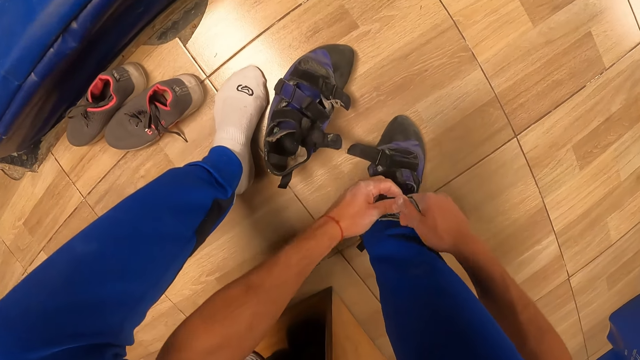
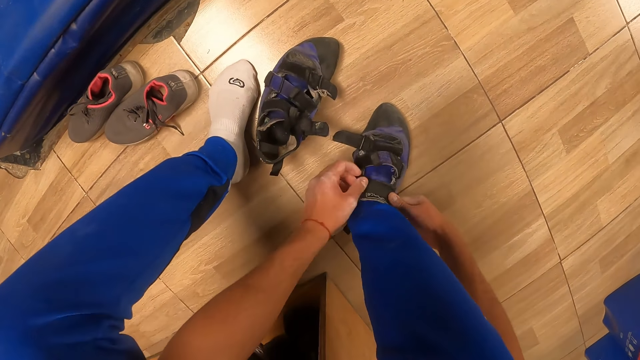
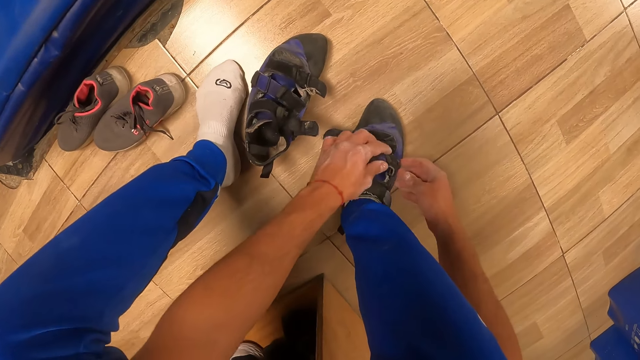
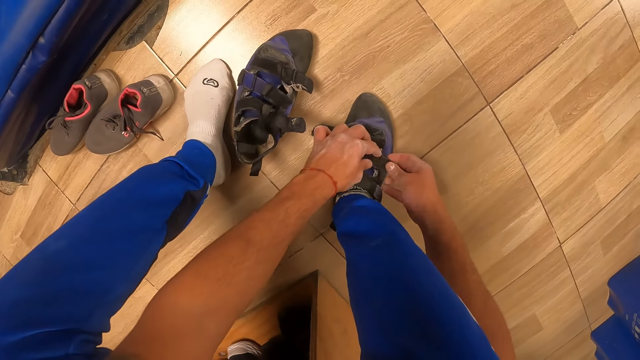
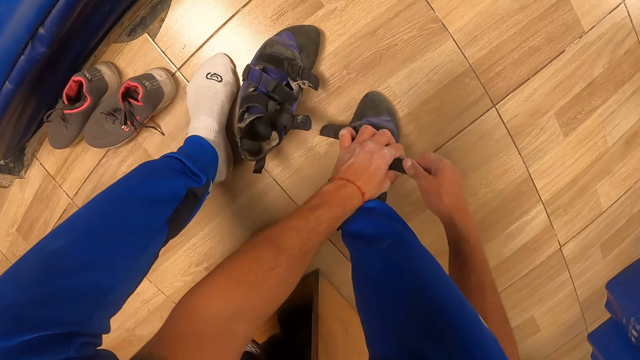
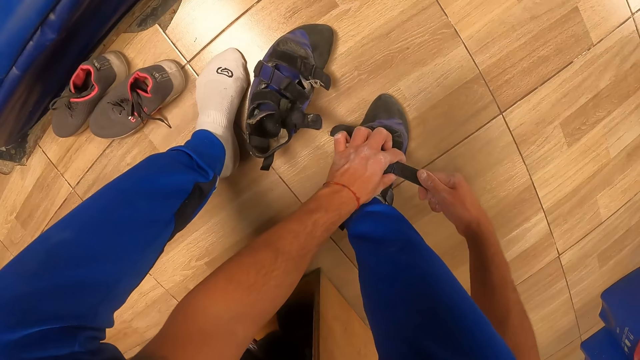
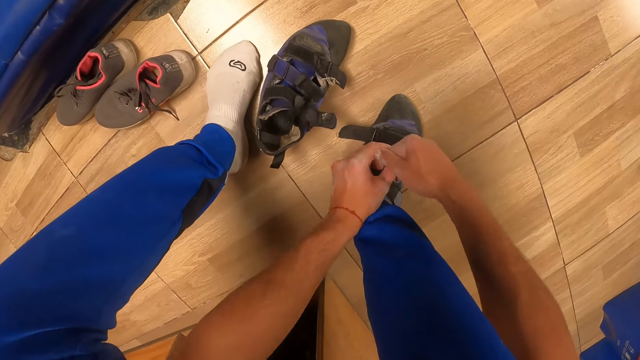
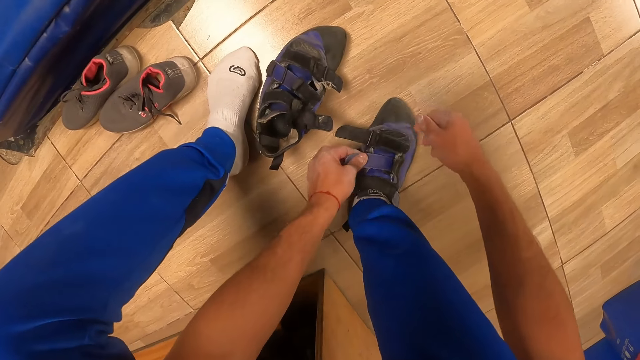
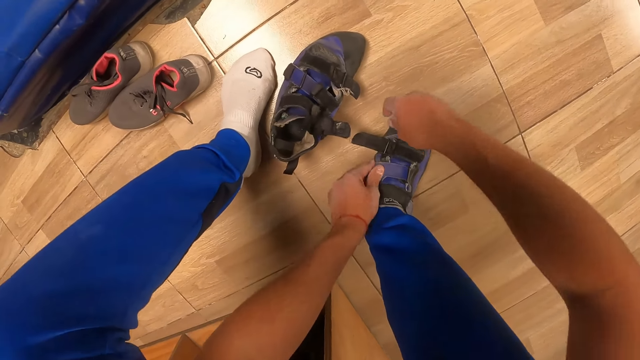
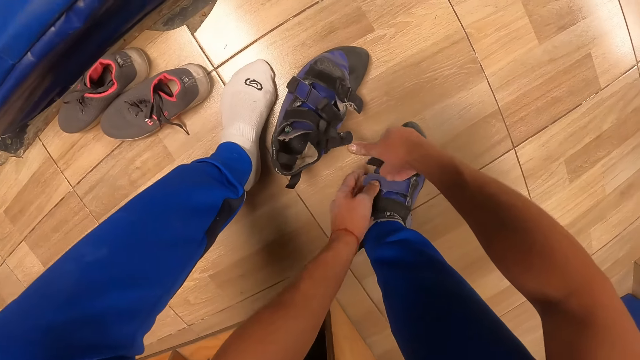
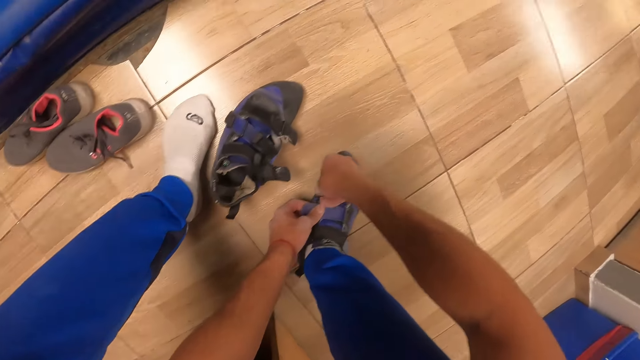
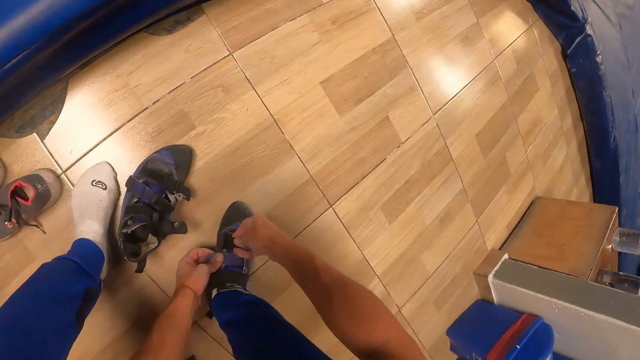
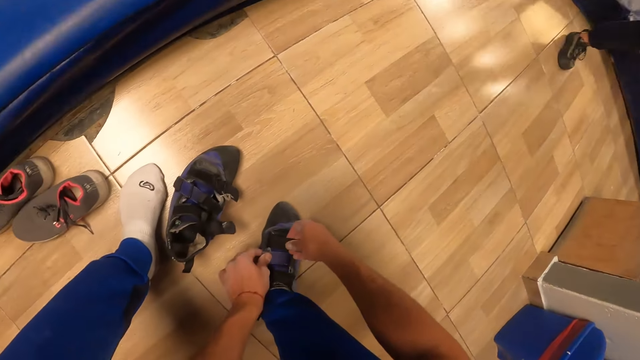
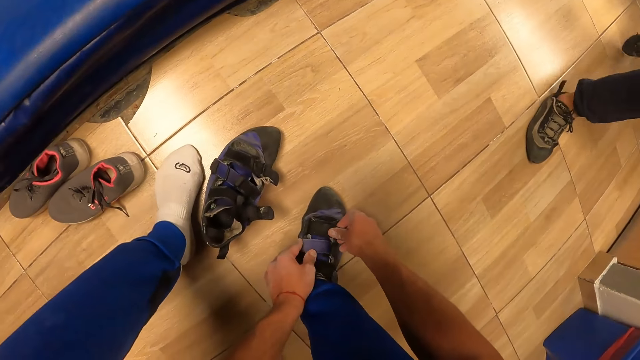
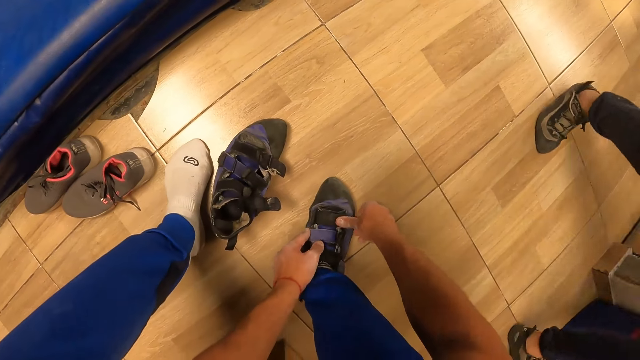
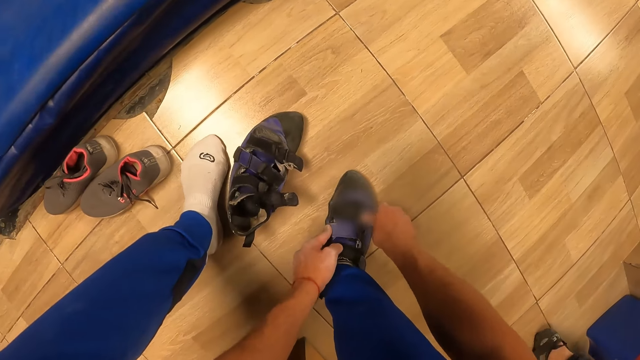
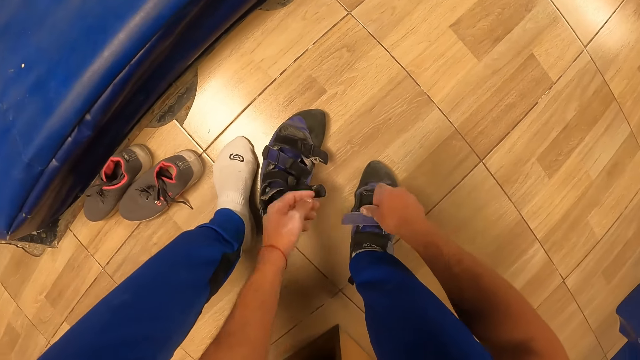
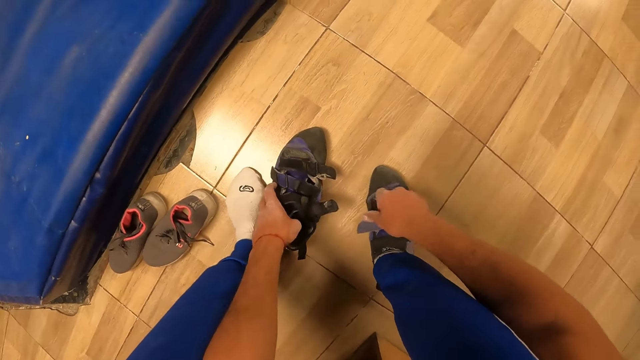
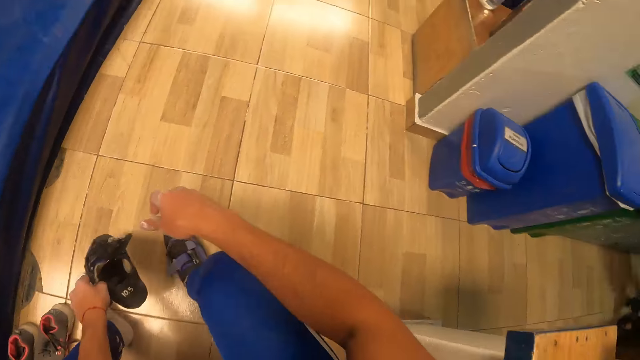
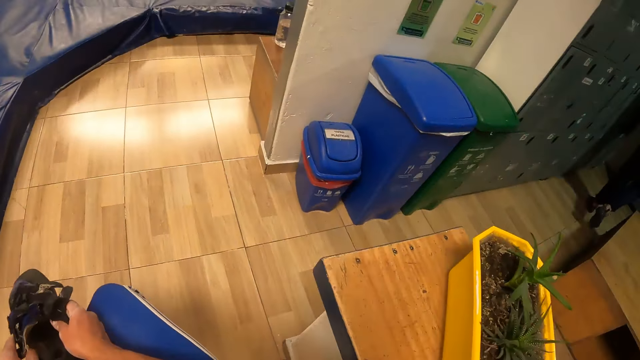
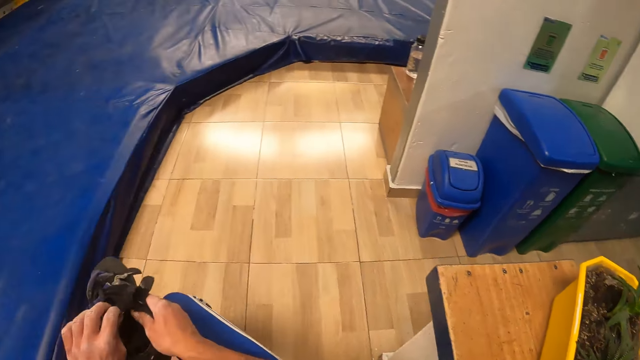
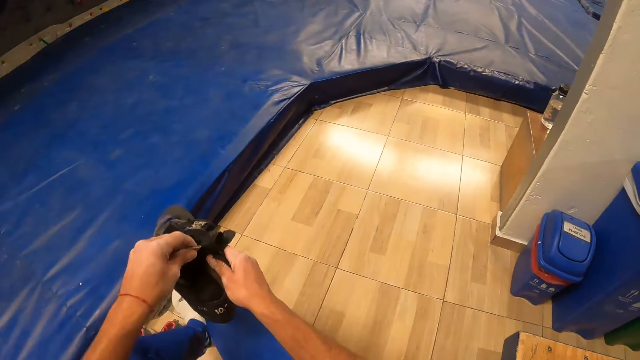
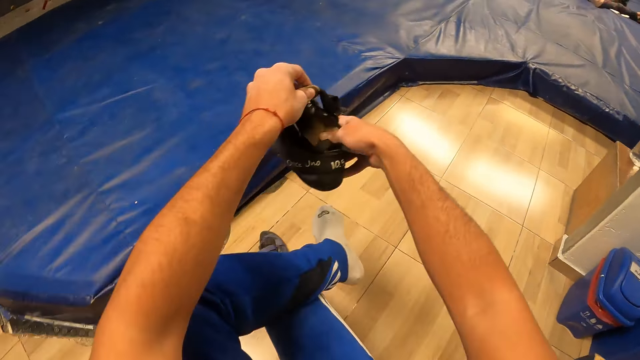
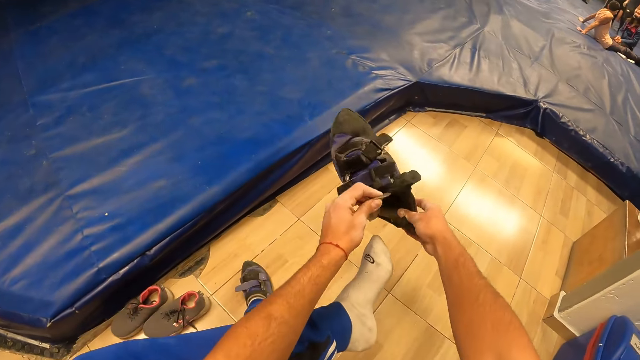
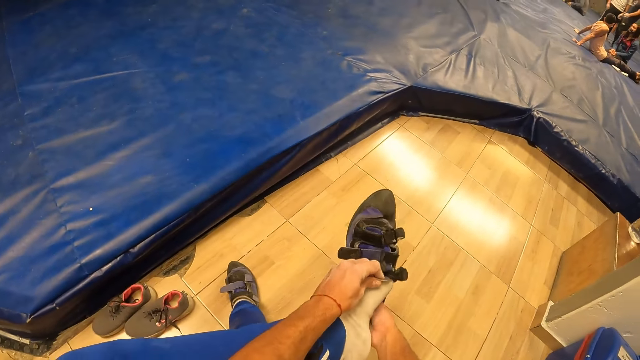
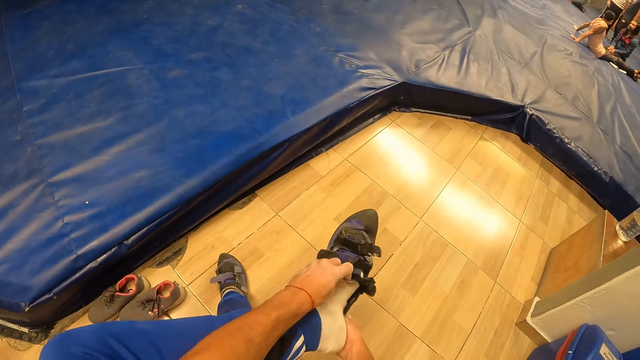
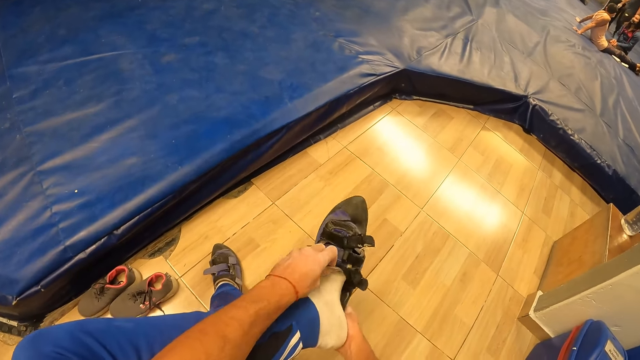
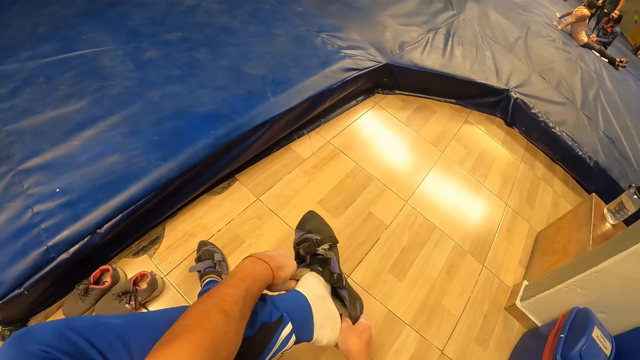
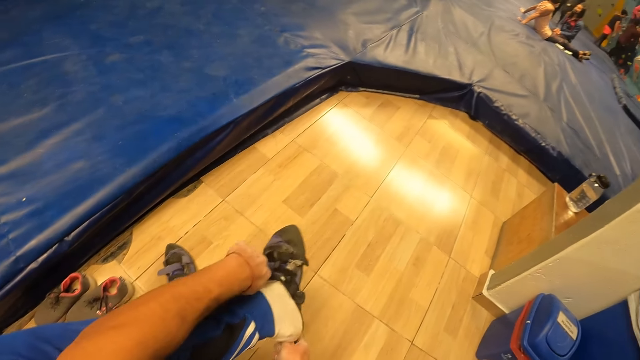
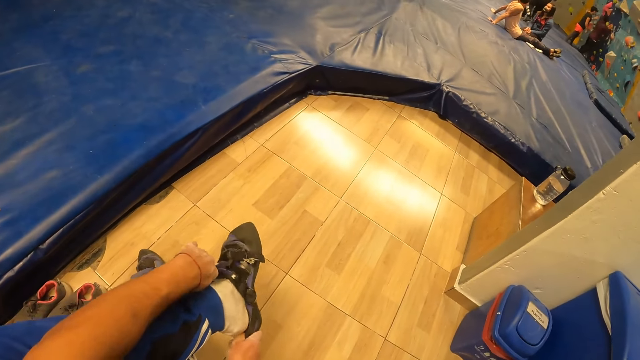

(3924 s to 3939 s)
A man walks past the camera wearer. The camera wearer picks up his left sandal with his left hand. He wears his sandal on his left leg with both hands.

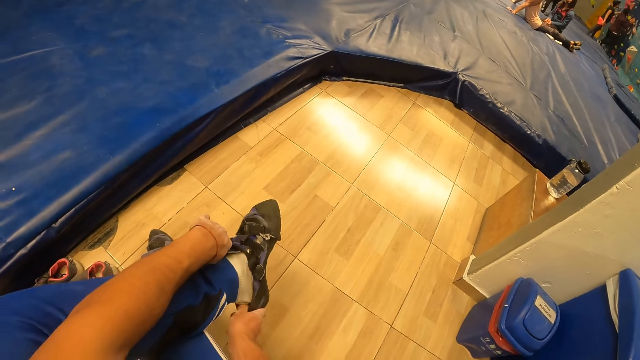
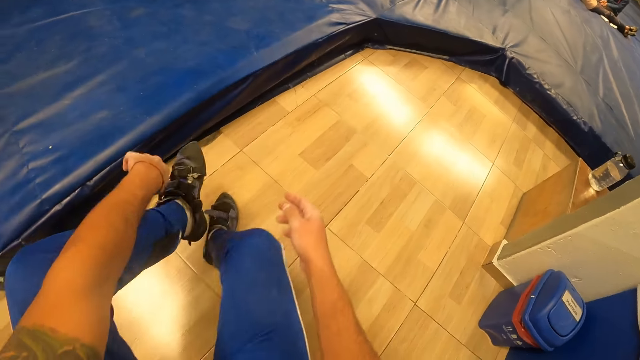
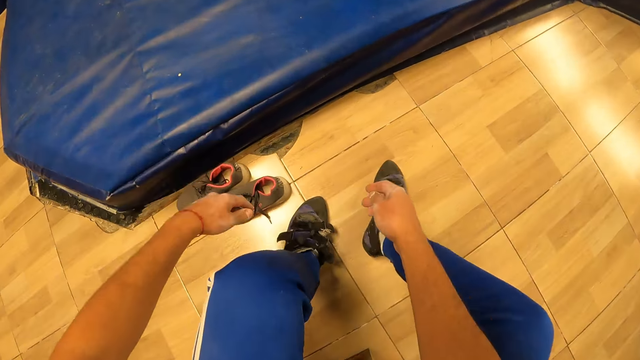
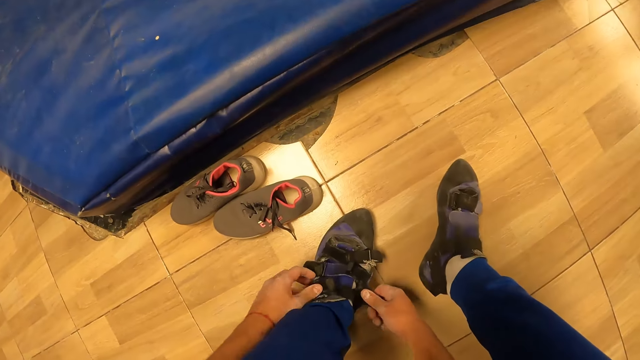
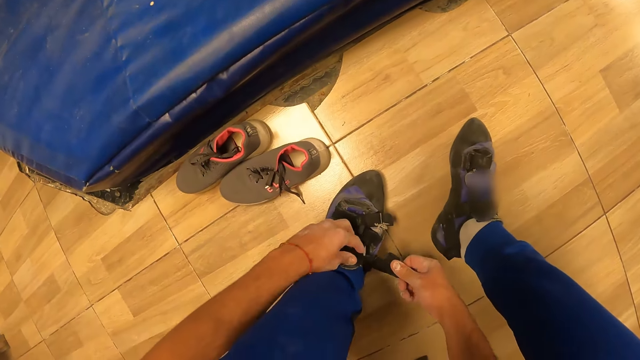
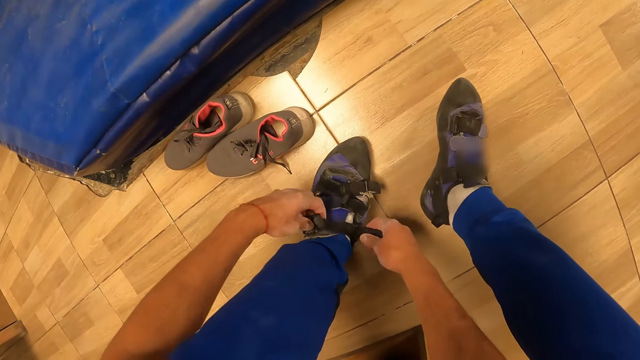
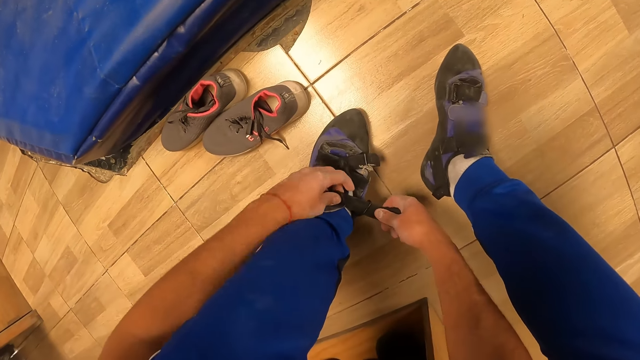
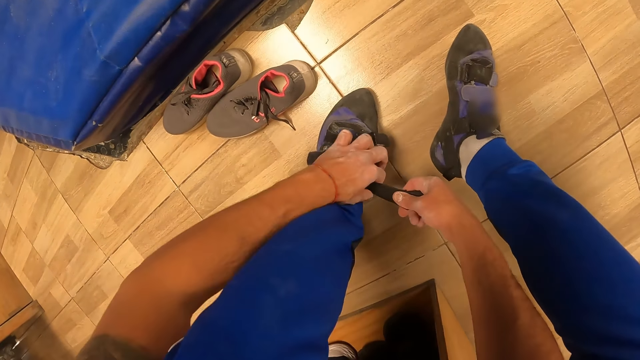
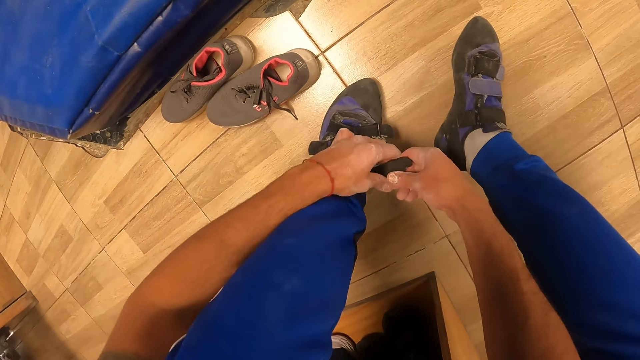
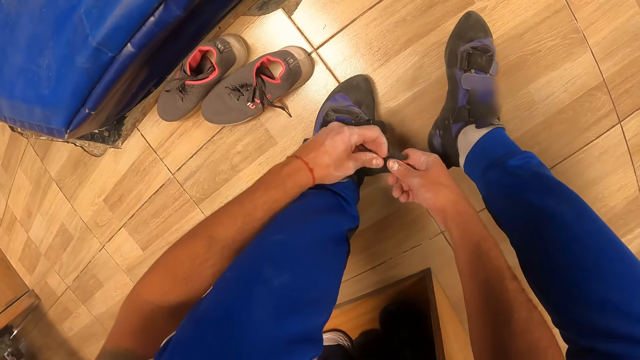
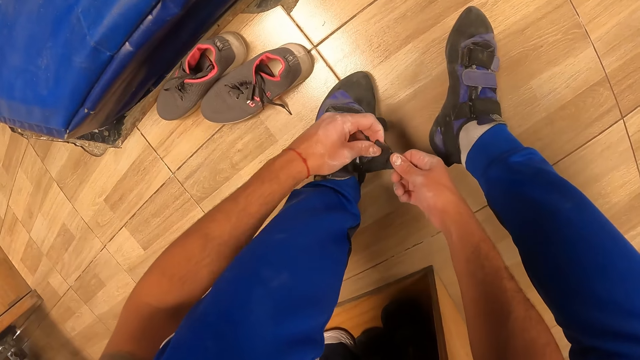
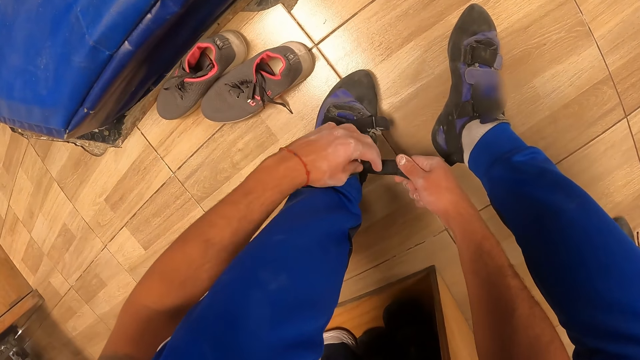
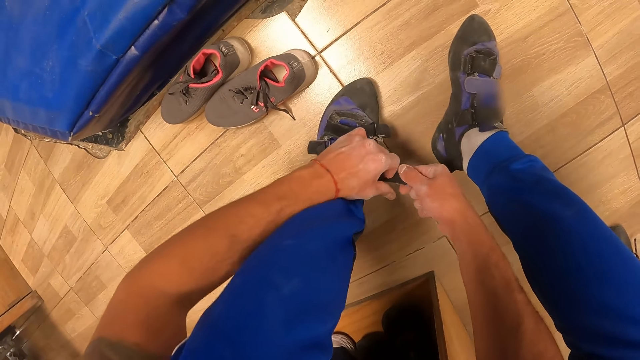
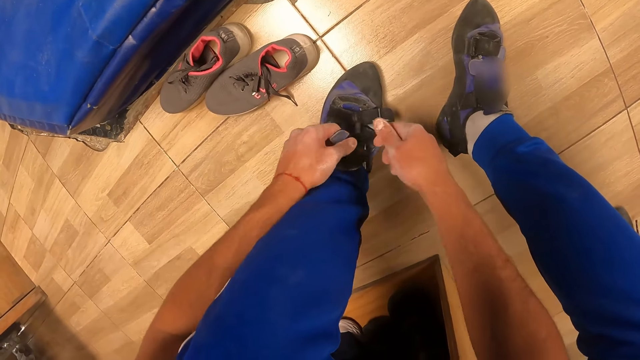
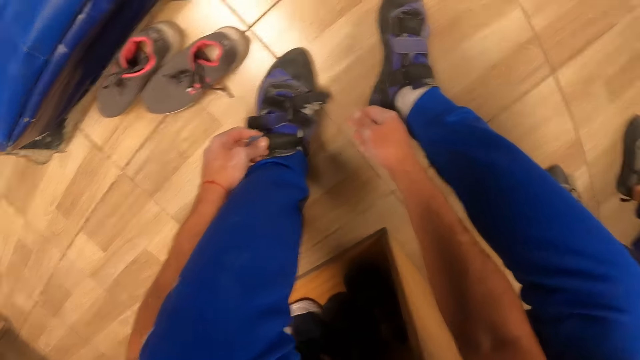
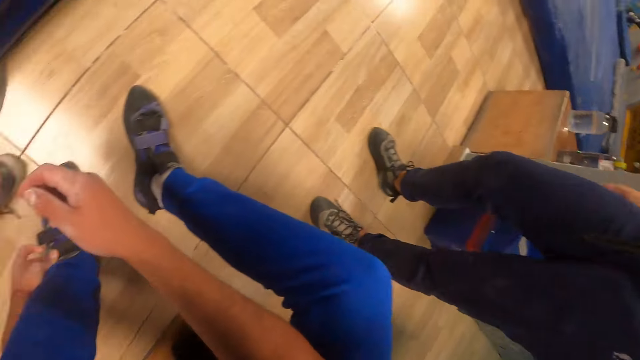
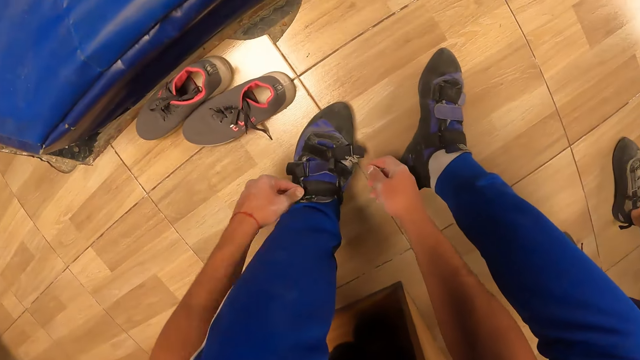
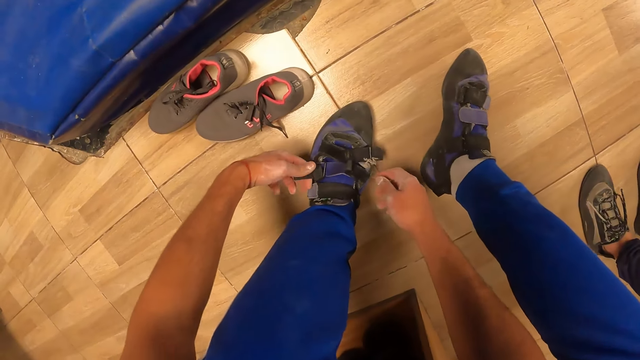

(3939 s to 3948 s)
The camera wearer ties the shoe.
